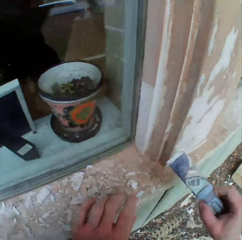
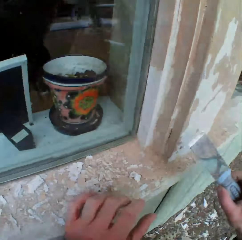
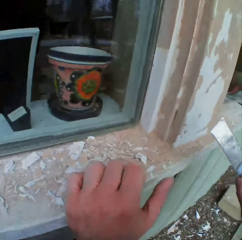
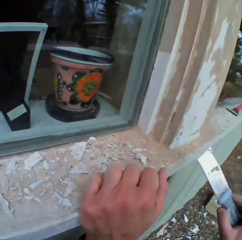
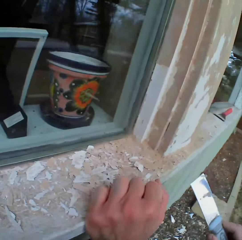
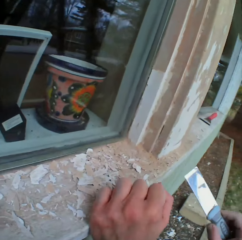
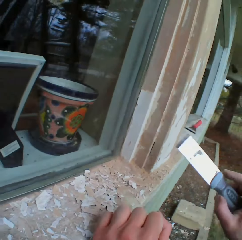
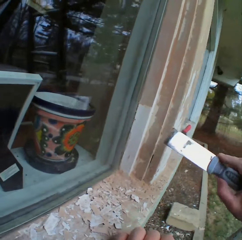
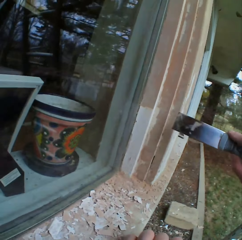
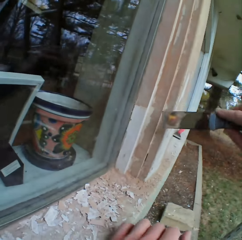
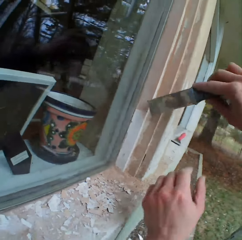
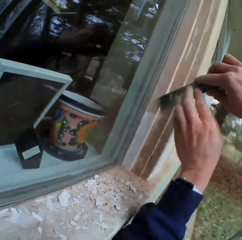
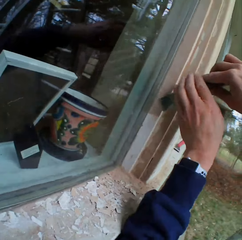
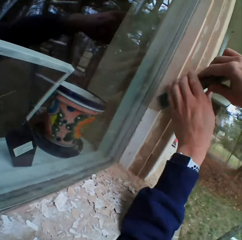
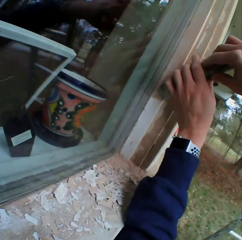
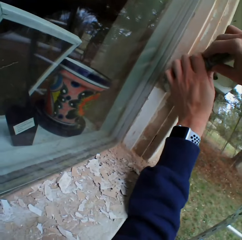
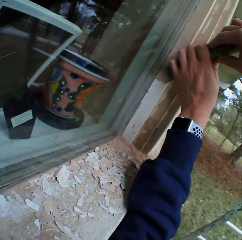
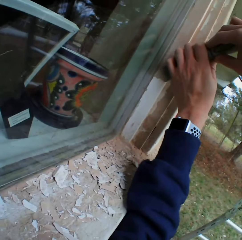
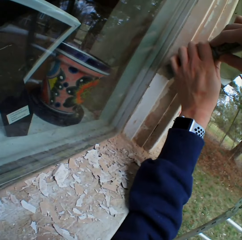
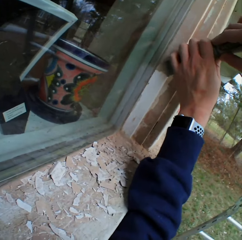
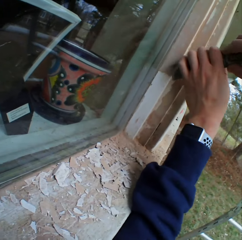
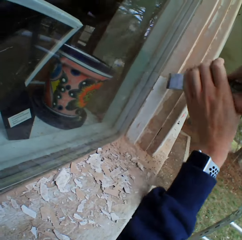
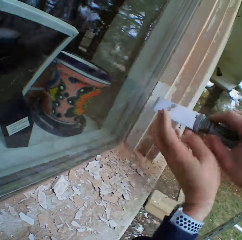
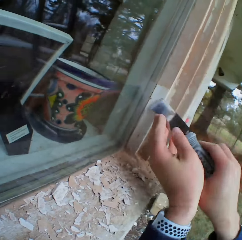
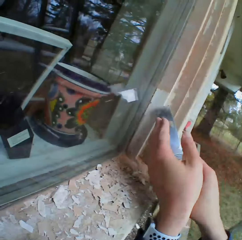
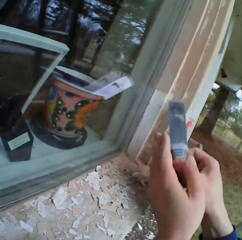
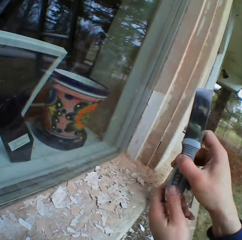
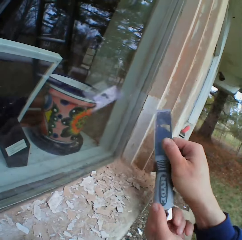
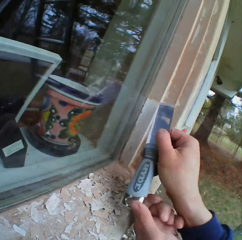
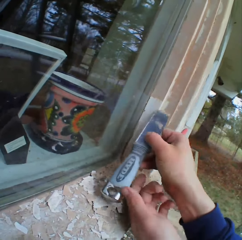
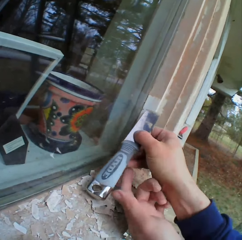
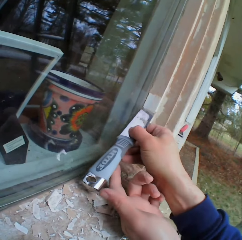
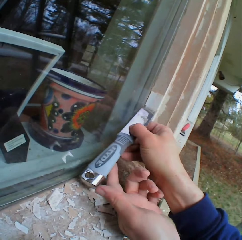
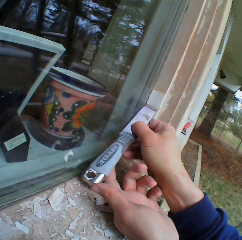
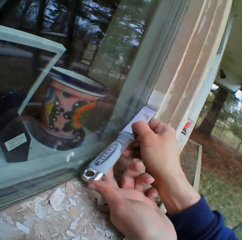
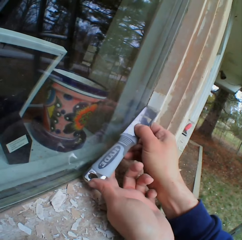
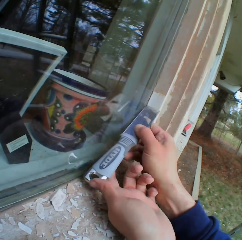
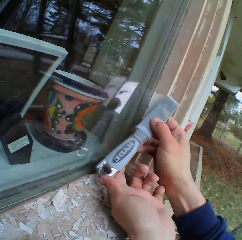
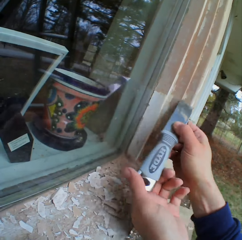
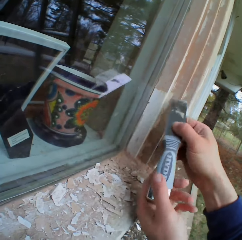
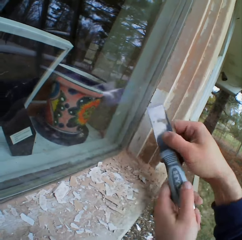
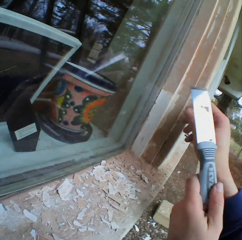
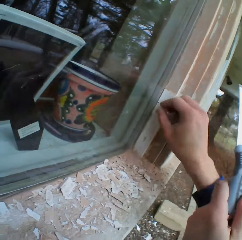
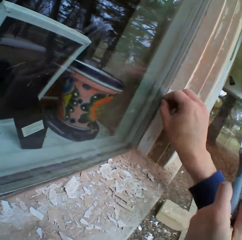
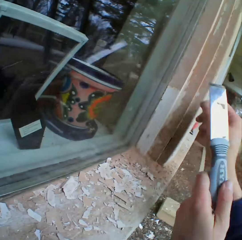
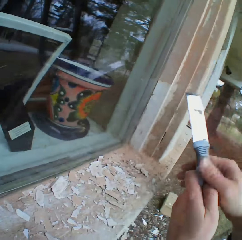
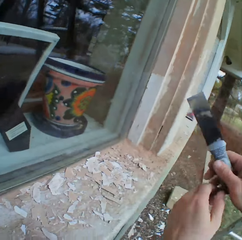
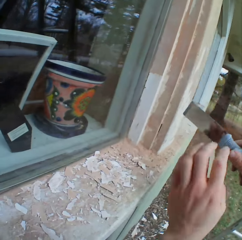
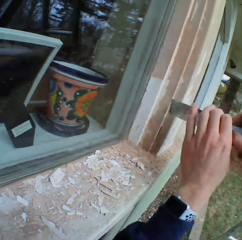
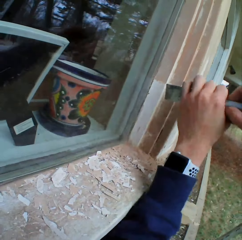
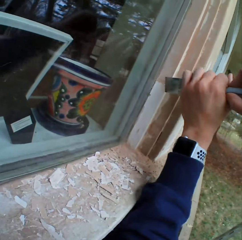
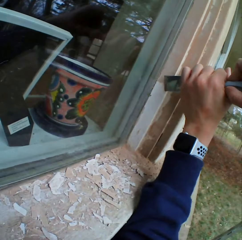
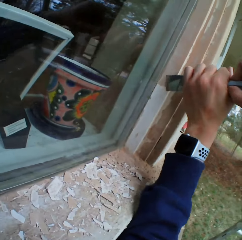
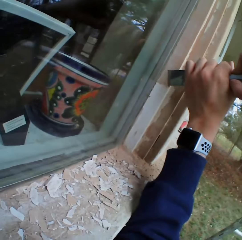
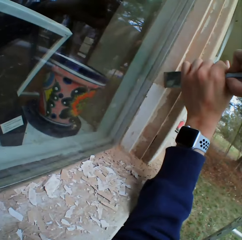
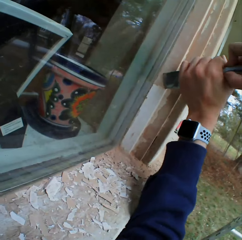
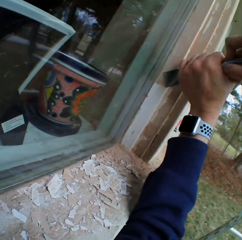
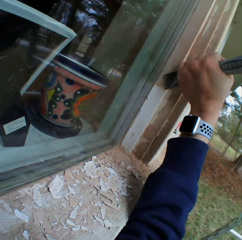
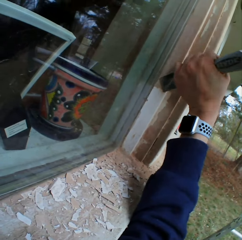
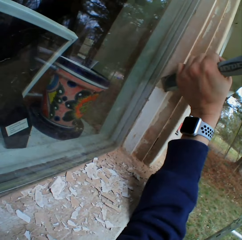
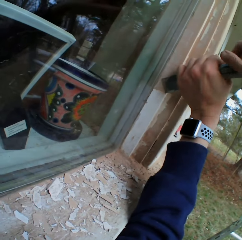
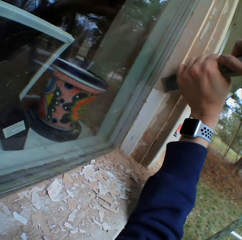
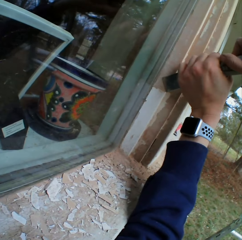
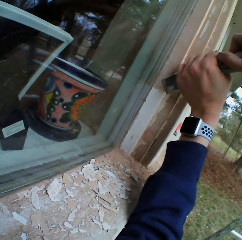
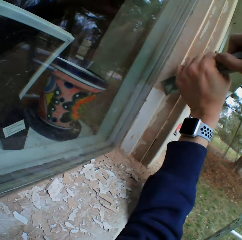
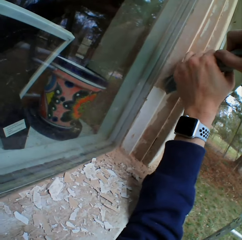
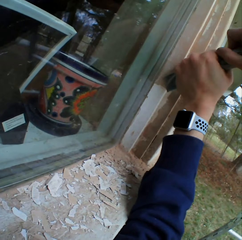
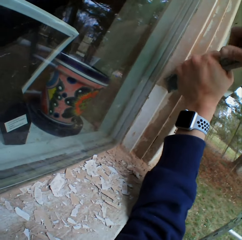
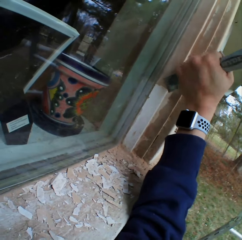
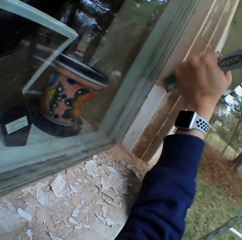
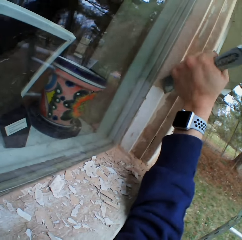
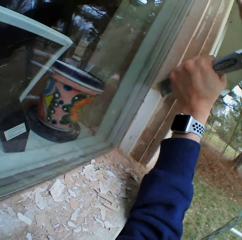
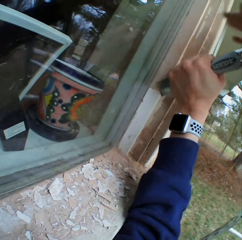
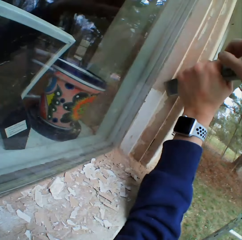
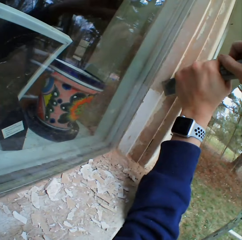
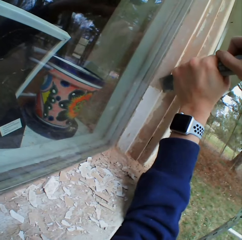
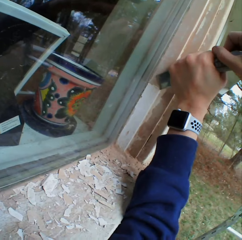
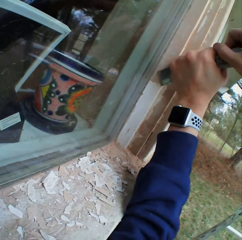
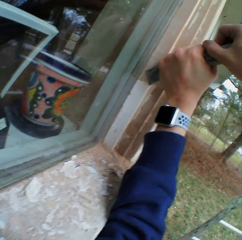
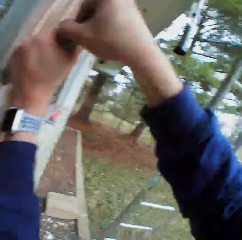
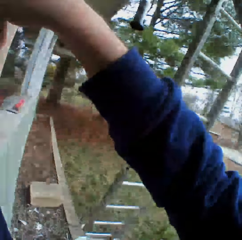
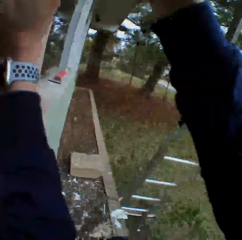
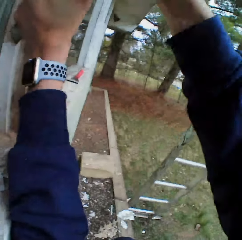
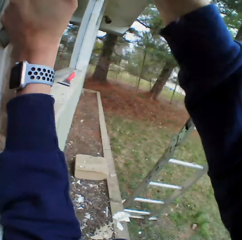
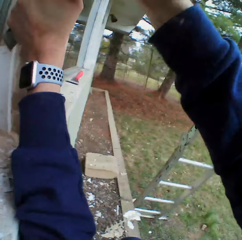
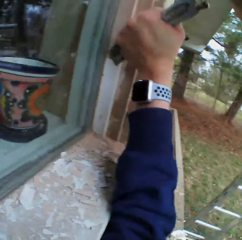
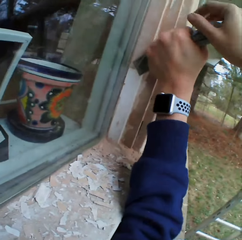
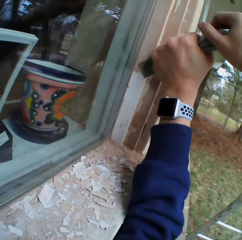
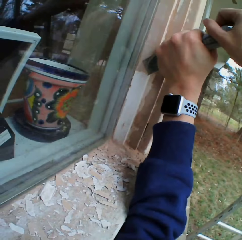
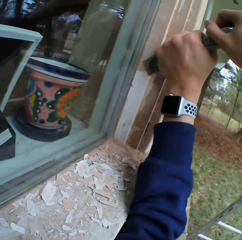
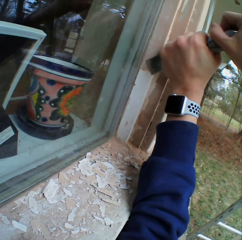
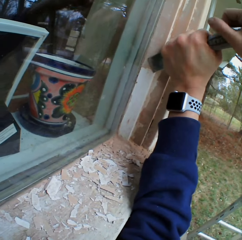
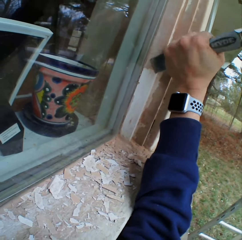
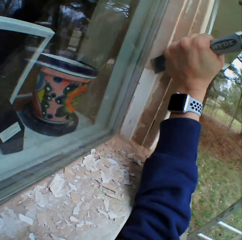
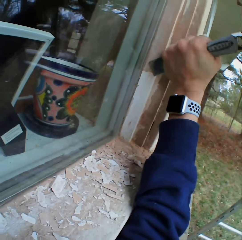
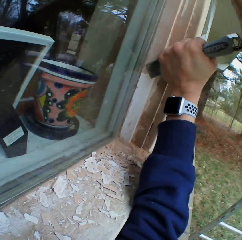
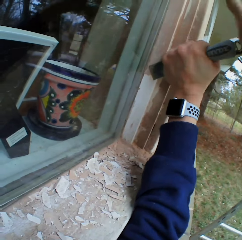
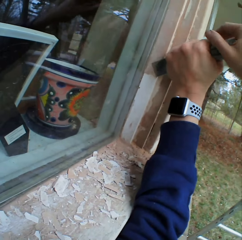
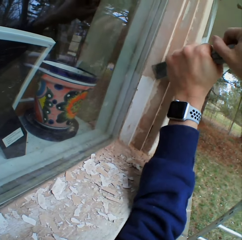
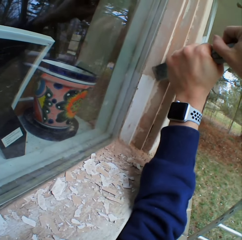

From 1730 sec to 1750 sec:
The camera wearer bends beside the wall. He scrapes the surface. He removes the dried paint with the metal scraper. He puts the scraper on the surface. He hits the metal scraper with his right hand.

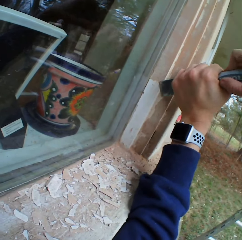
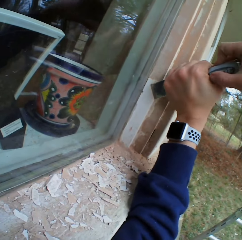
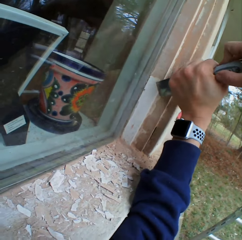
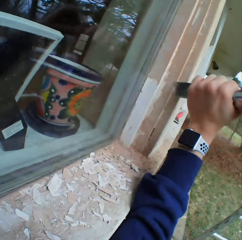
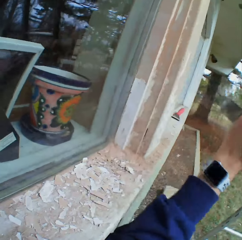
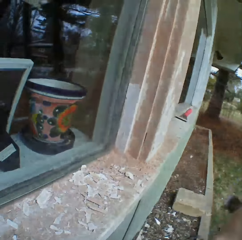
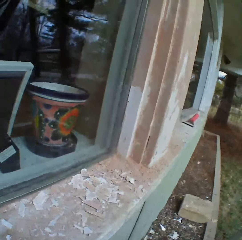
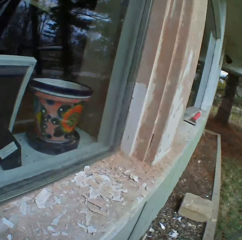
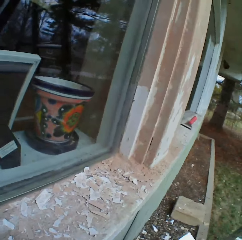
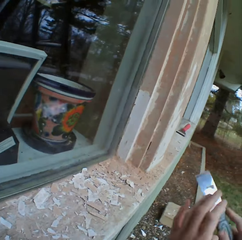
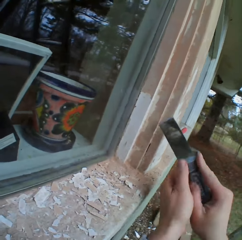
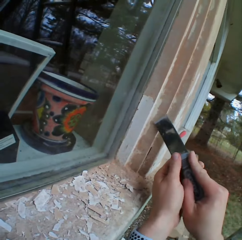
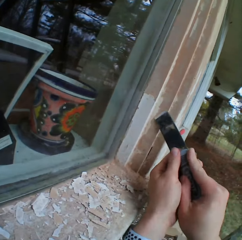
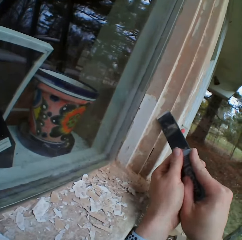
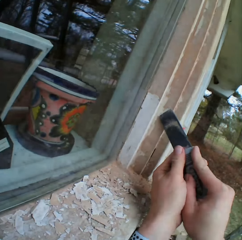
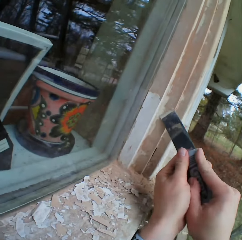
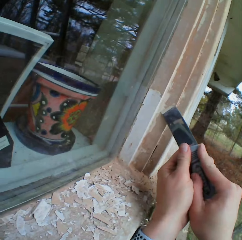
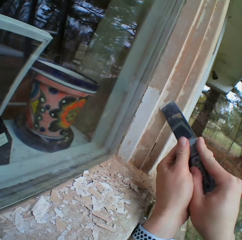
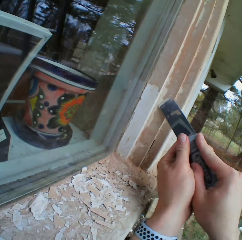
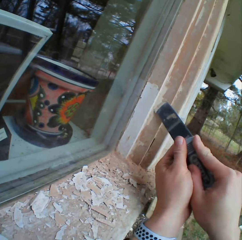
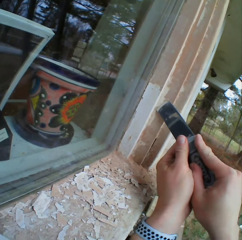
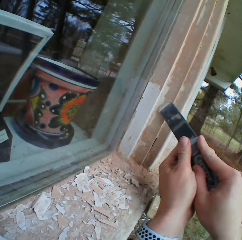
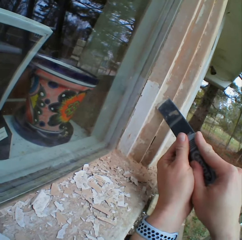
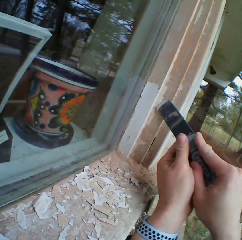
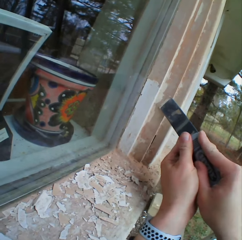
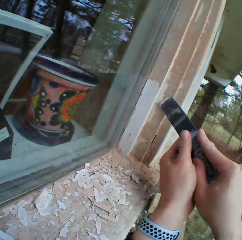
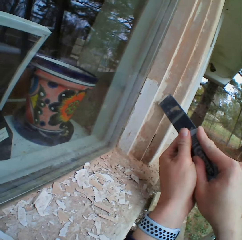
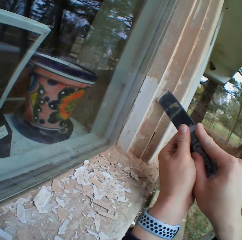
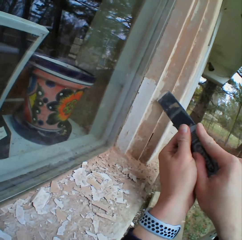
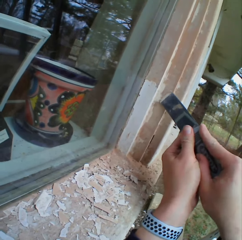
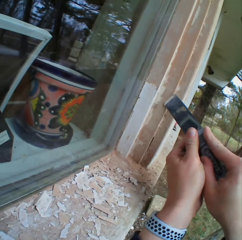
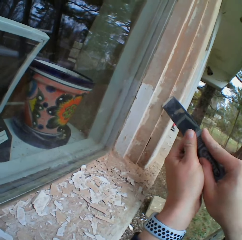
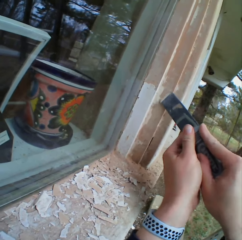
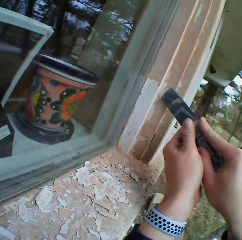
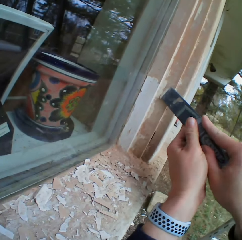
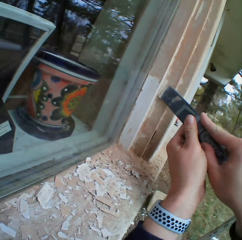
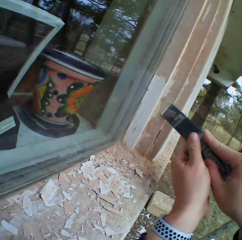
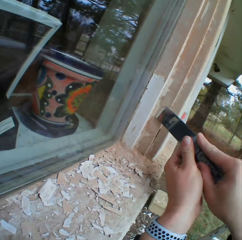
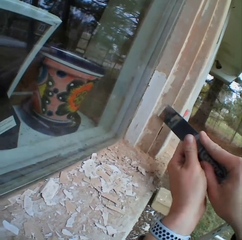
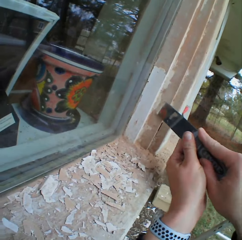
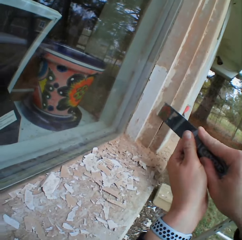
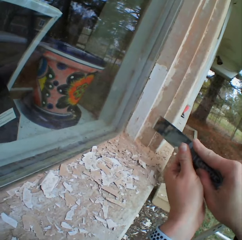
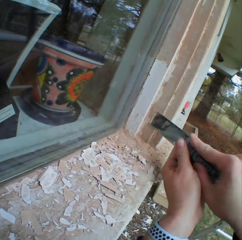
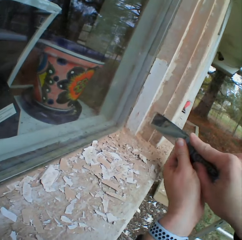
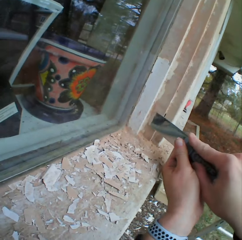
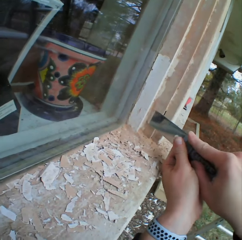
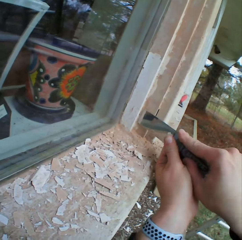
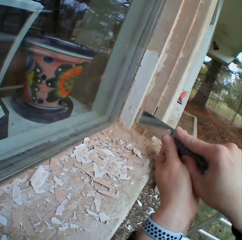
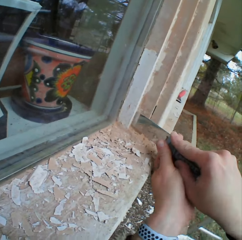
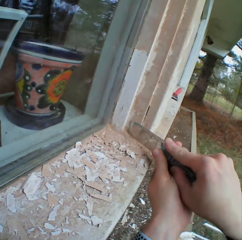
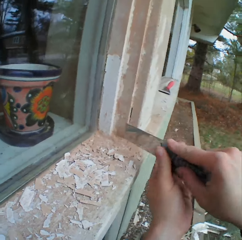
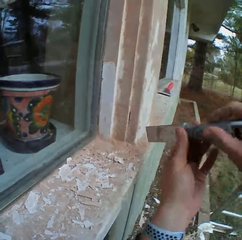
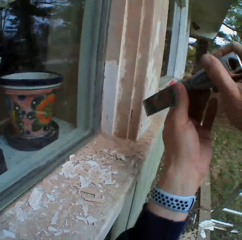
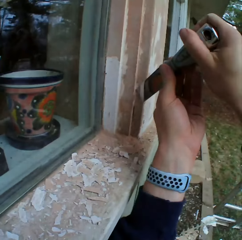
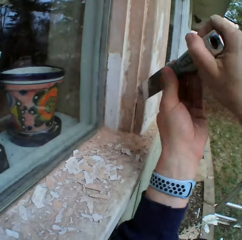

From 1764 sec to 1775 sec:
The camera wearer looks at the surface. They scrape the surface.
